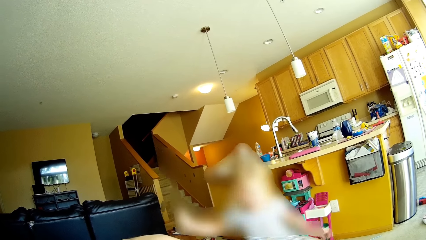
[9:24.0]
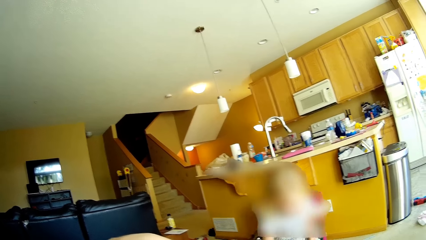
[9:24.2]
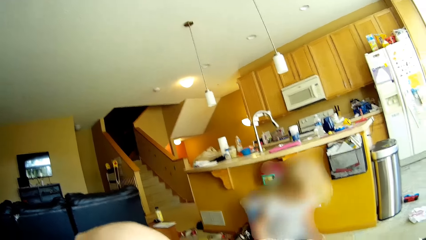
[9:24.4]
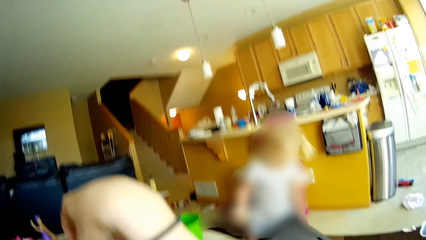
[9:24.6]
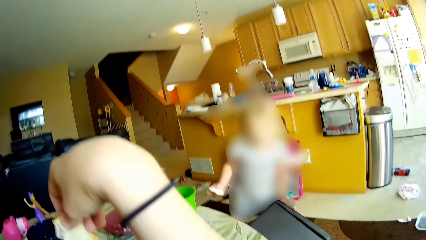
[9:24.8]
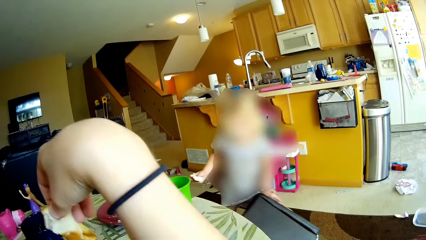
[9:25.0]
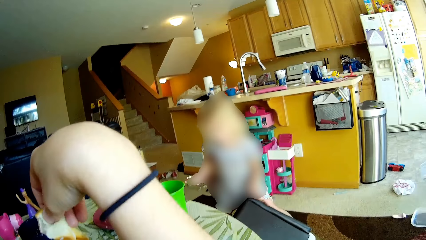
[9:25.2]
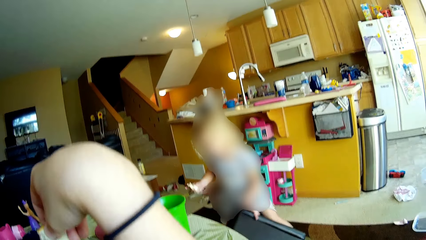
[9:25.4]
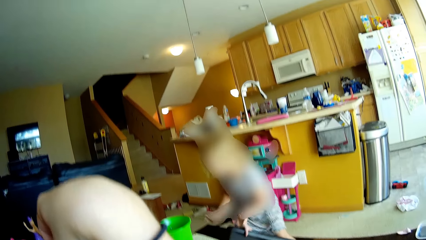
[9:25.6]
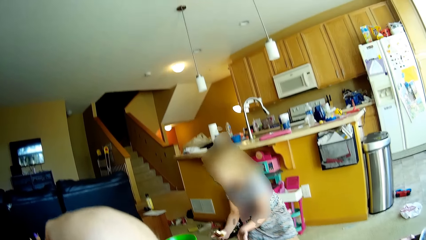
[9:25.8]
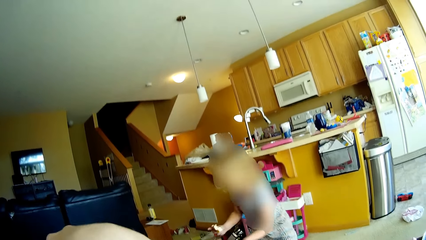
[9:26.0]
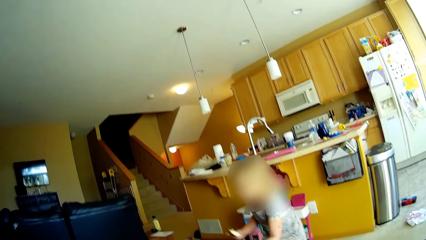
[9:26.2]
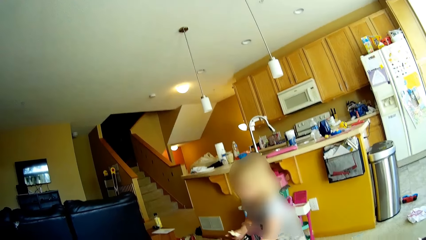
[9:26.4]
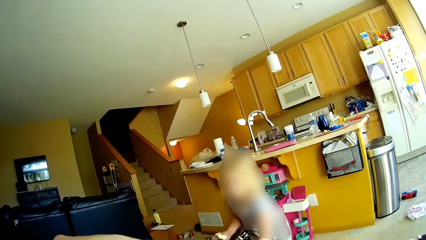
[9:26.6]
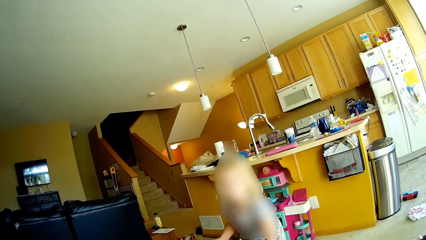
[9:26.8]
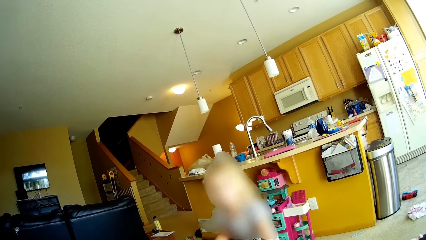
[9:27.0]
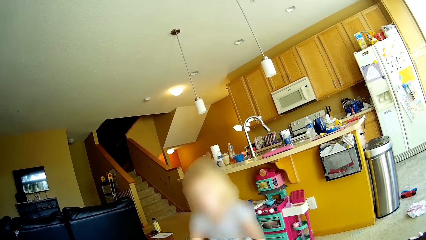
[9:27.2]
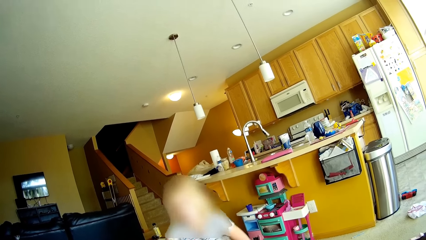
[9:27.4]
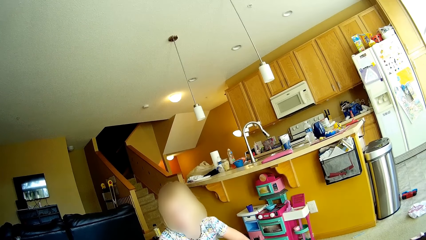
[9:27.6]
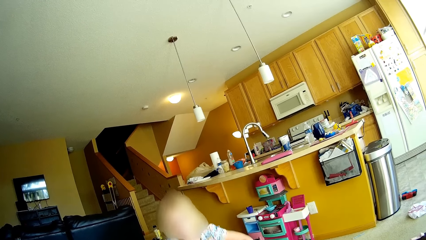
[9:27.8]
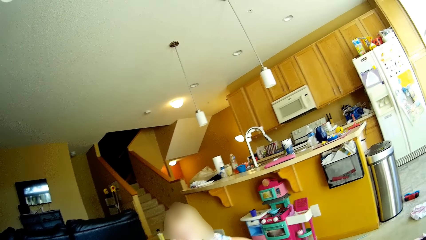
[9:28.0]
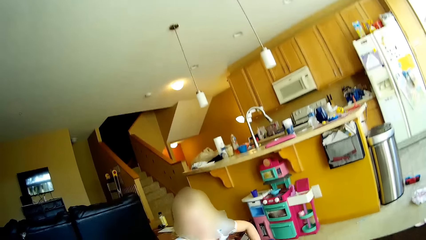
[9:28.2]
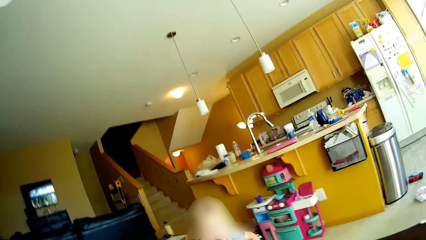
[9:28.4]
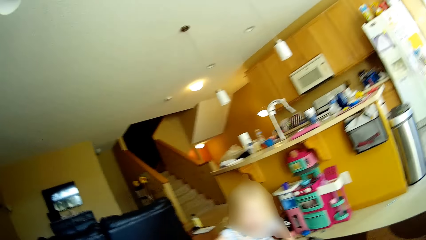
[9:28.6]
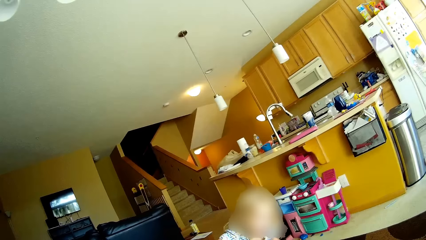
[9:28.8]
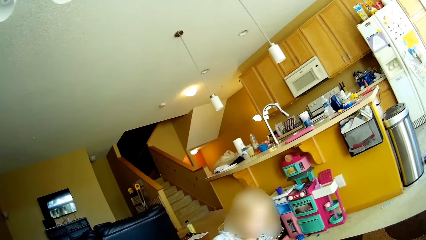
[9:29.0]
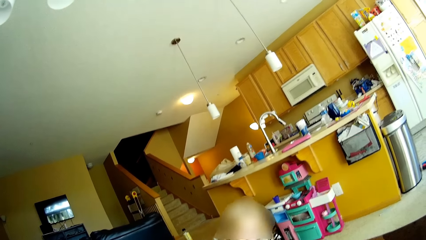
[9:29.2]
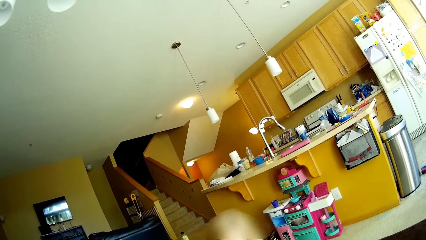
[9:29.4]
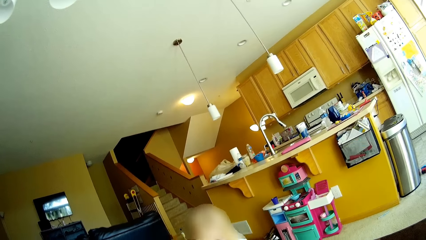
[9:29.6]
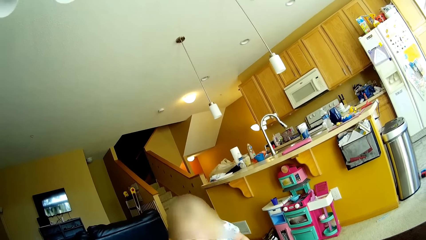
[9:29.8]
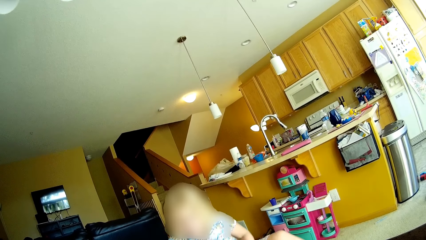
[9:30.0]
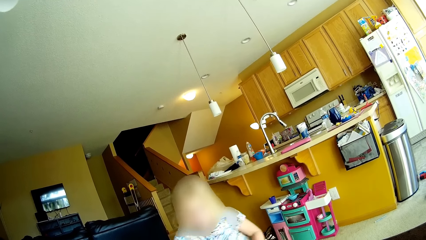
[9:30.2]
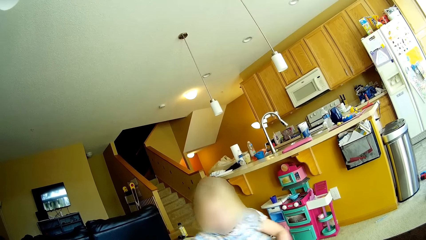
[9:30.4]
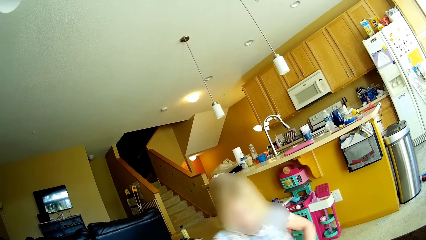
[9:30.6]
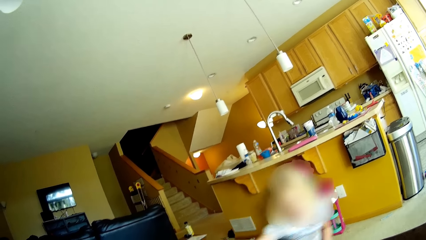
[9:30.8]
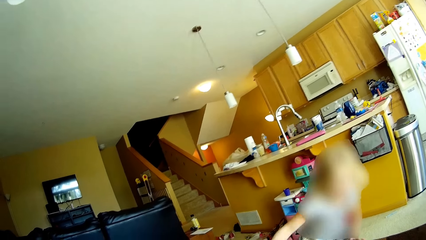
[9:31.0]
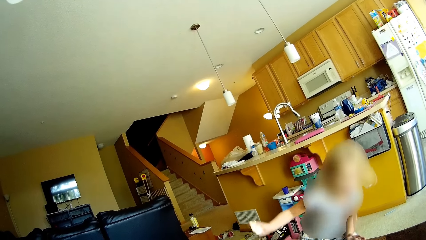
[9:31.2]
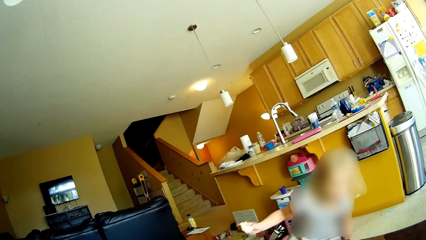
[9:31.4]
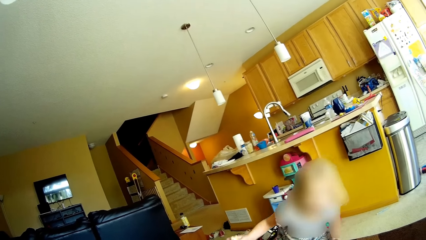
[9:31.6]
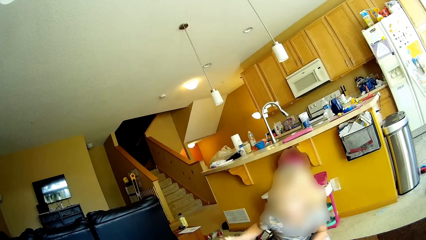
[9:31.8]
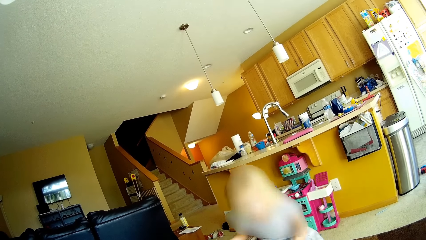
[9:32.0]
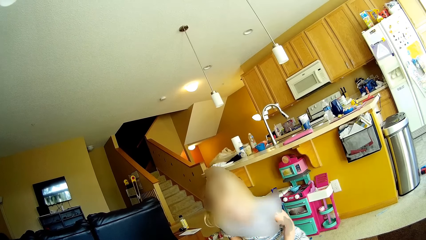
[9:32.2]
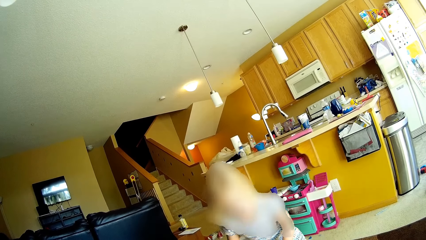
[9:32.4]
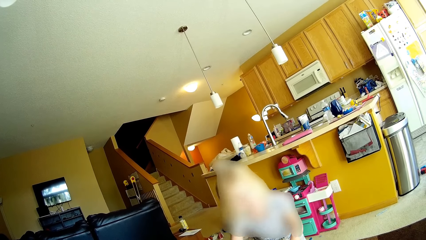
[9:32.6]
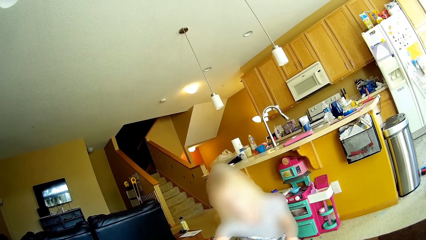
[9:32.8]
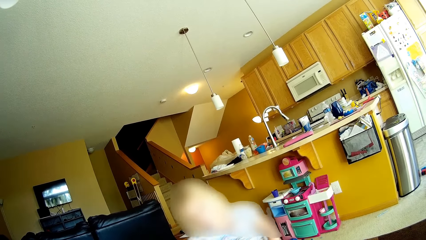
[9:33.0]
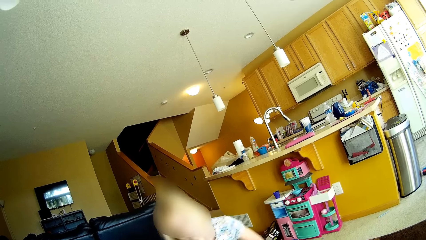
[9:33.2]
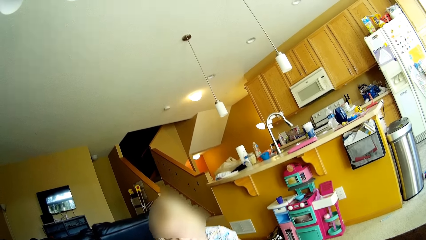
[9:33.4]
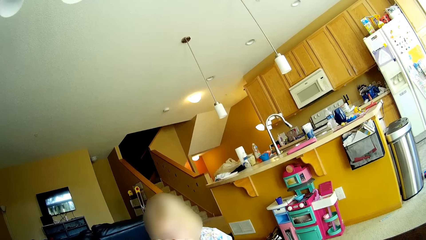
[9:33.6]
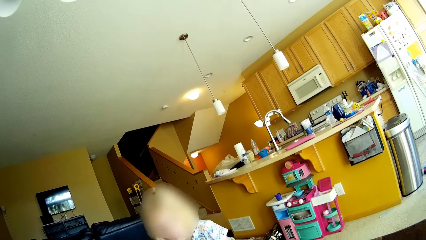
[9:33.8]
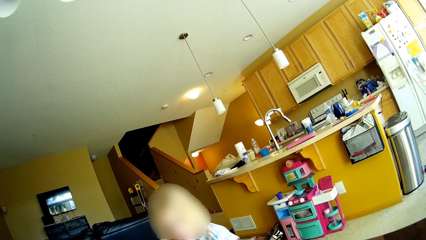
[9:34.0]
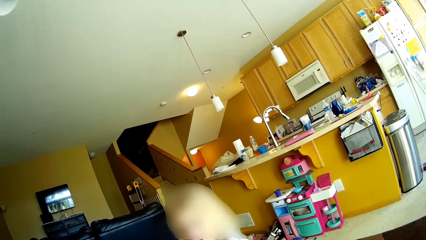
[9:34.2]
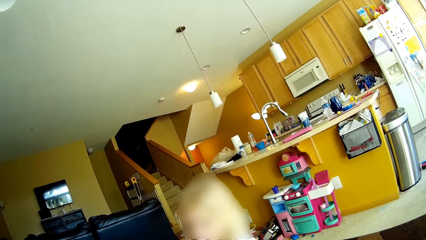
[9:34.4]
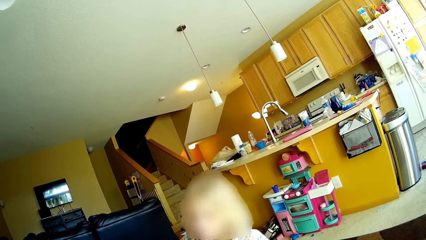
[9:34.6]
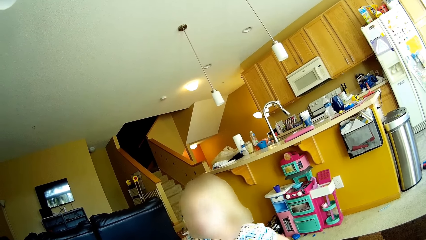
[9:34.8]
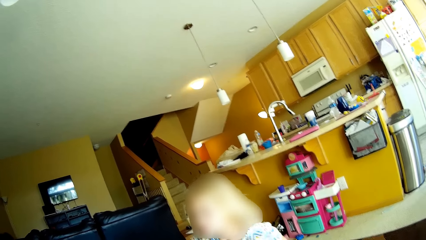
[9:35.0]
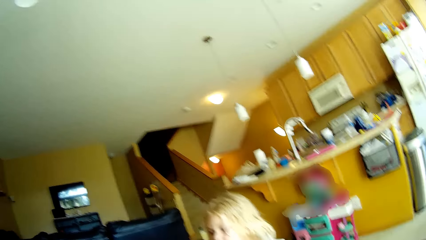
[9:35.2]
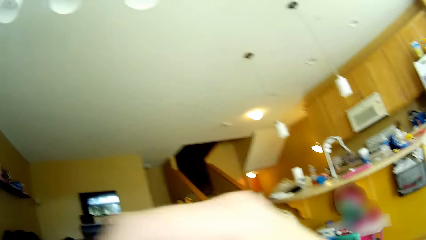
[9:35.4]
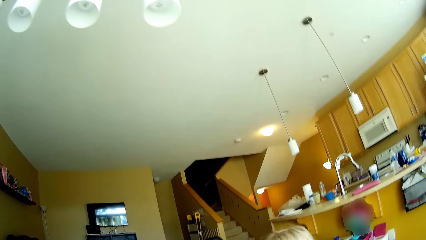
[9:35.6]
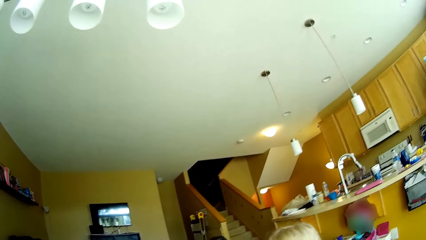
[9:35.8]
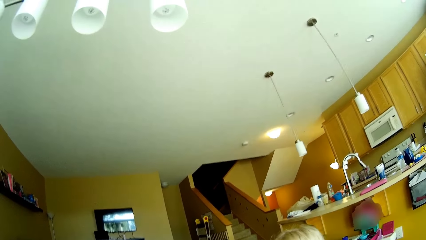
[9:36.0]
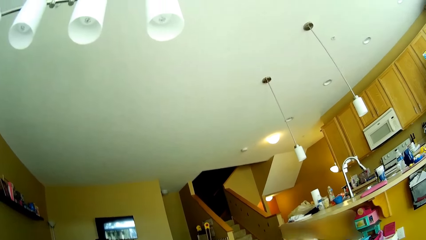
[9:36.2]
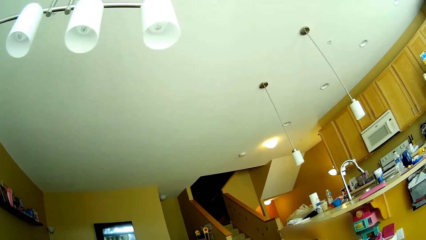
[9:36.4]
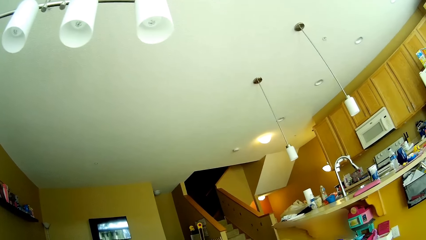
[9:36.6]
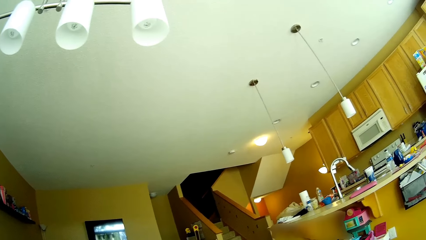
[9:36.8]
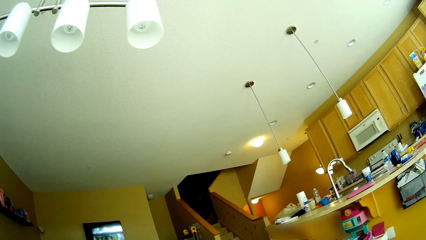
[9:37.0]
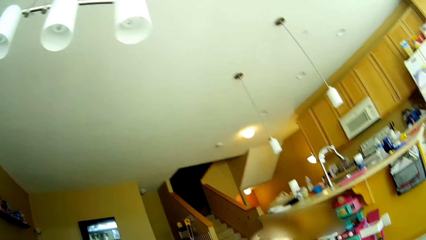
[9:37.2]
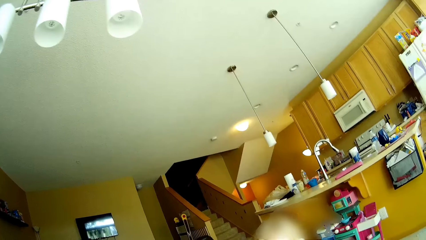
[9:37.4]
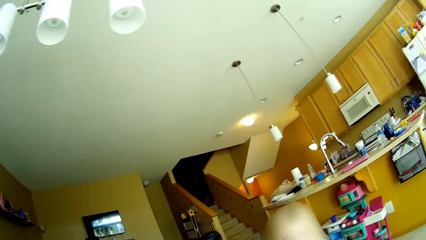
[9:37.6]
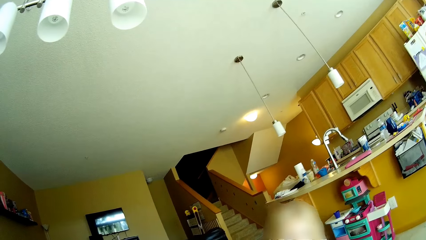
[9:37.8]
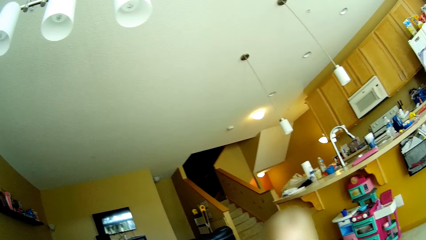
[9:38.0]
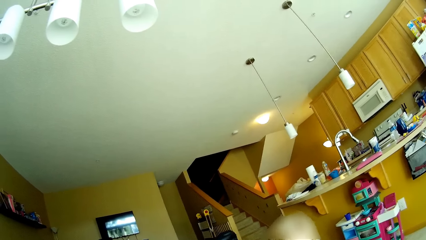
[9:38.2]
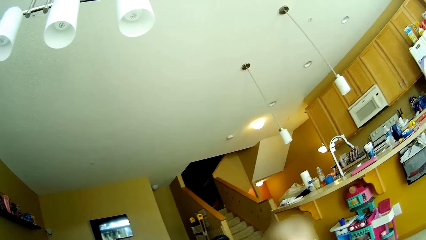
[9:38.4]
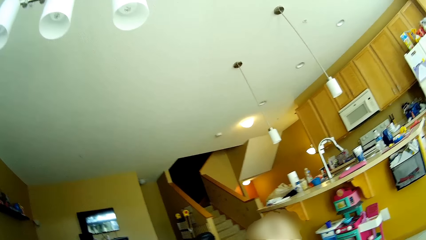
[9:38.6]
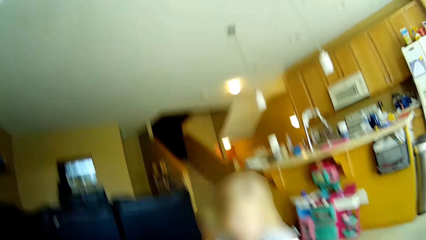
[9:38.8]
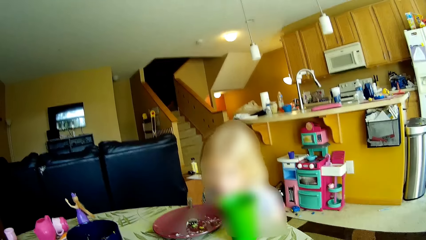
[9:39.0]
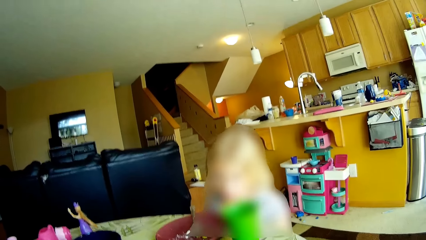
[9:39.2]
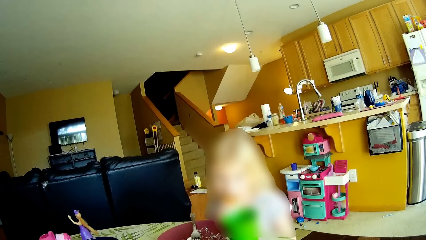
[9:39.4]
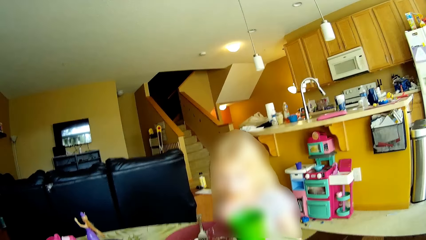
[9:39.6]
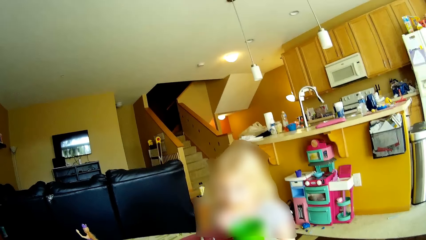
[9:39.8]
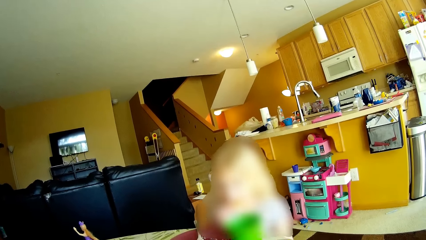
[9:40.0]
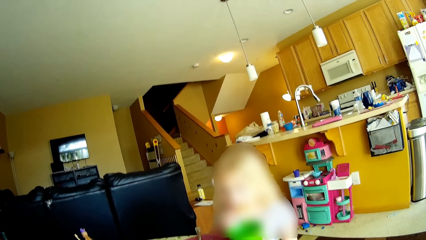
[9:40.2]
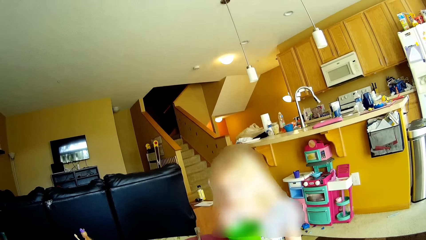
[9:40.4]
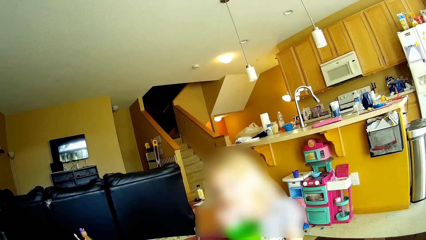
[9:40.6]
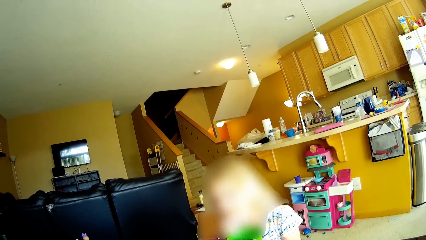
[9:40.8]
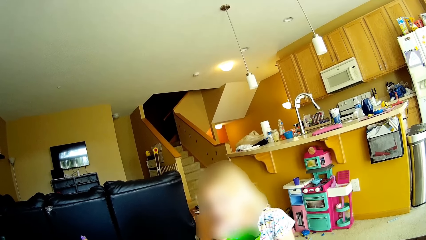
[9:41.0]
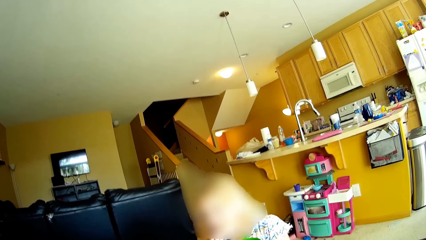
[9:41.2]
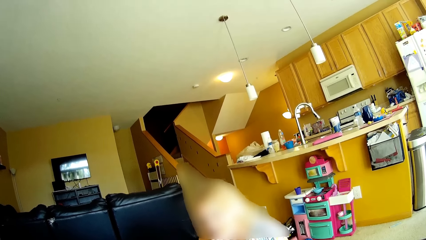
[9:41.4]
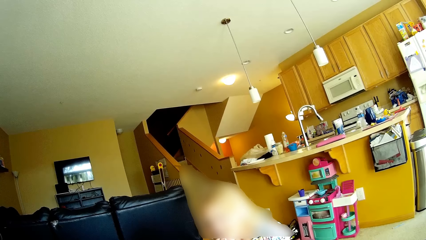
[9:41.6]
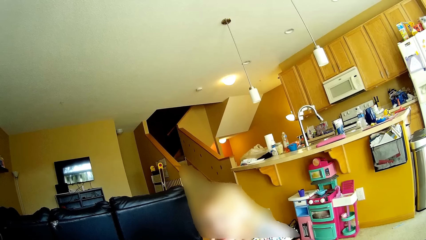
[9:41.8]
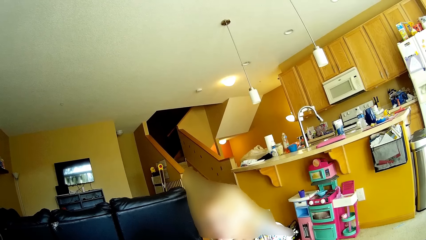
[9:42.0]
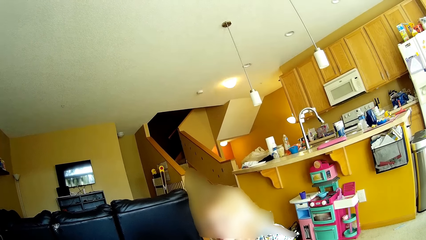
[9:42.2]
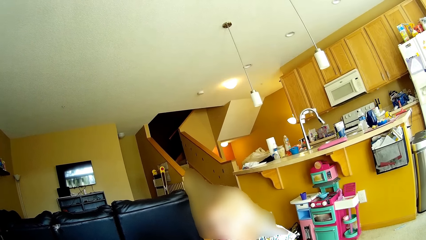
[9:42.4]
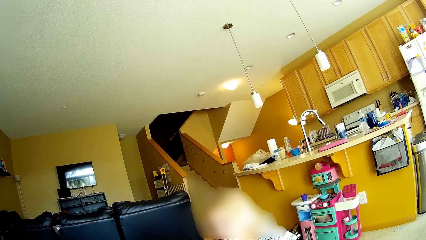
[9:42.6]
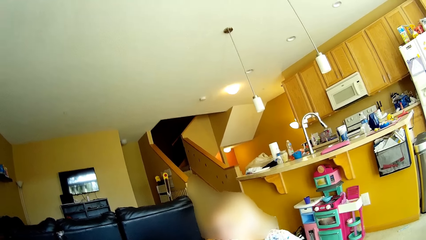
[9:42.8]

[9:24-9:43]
A girl pushes the chair with her left hand. The camera wearer raises something. The girl walks around the room. The camera wearer looks around.
